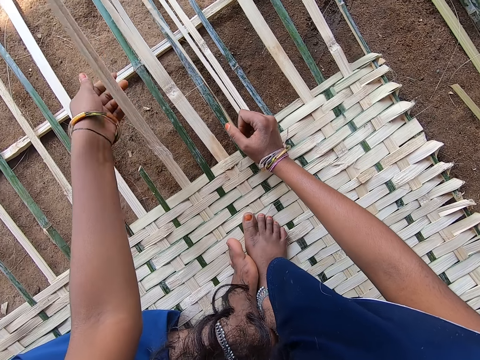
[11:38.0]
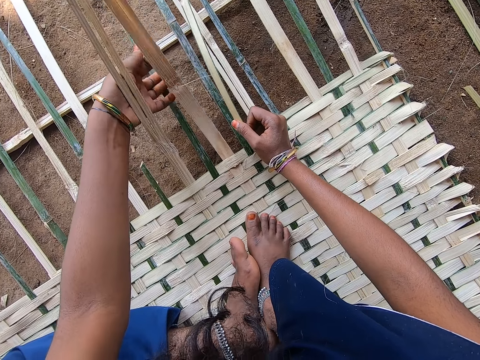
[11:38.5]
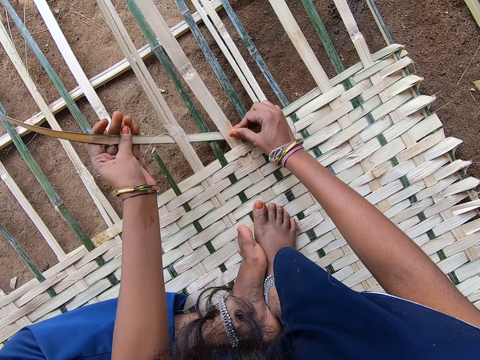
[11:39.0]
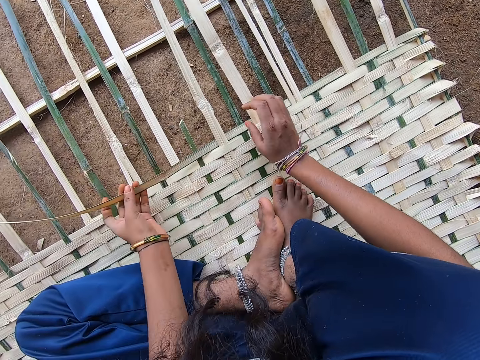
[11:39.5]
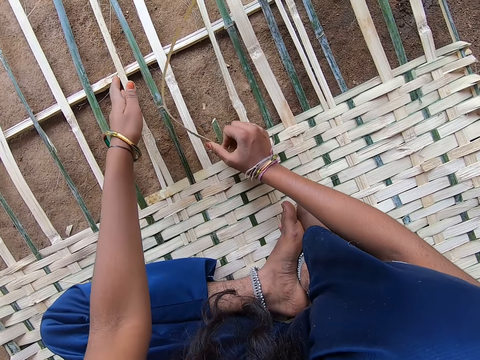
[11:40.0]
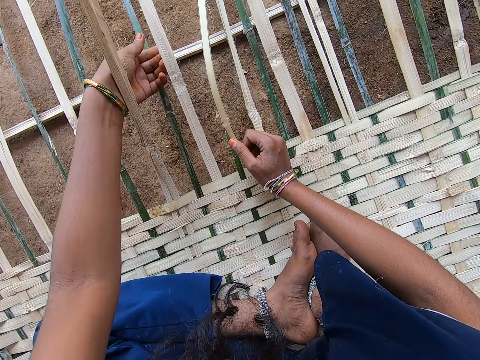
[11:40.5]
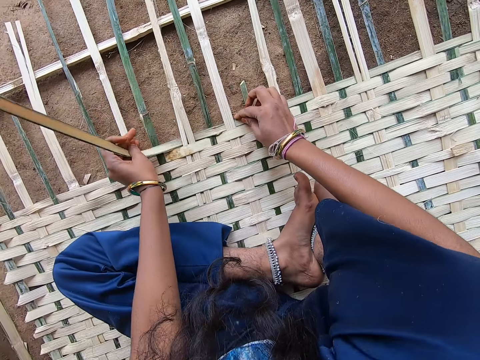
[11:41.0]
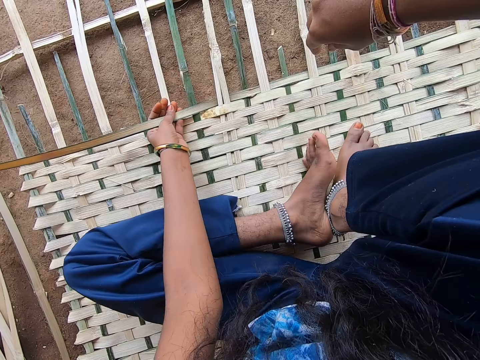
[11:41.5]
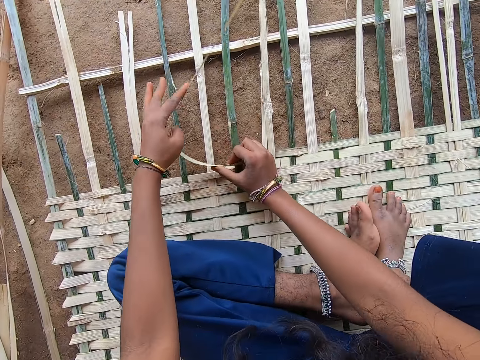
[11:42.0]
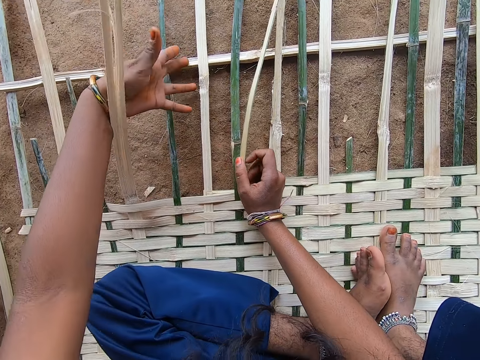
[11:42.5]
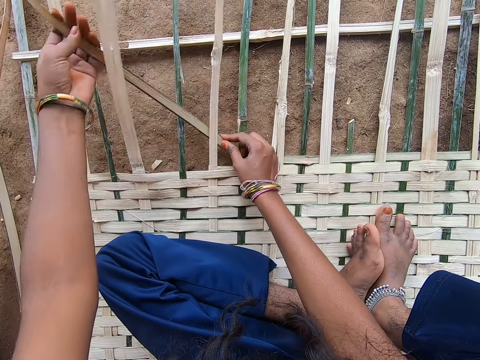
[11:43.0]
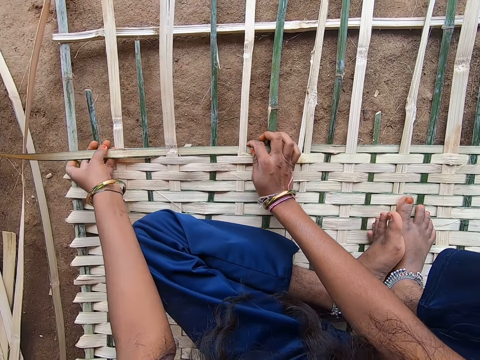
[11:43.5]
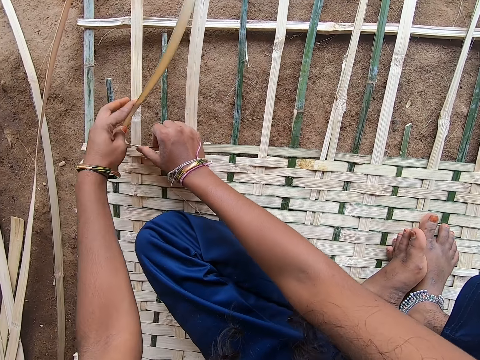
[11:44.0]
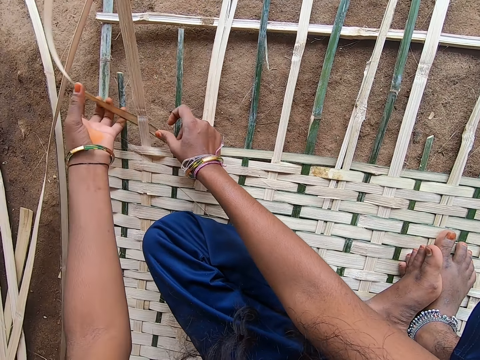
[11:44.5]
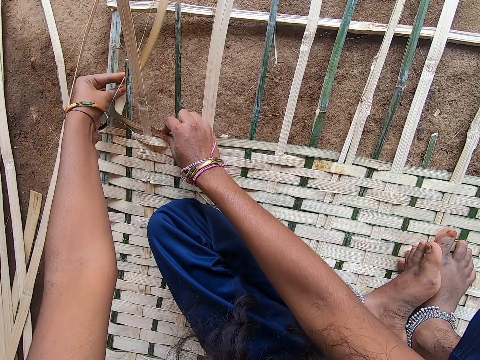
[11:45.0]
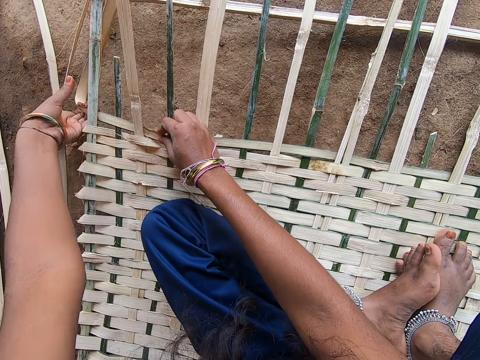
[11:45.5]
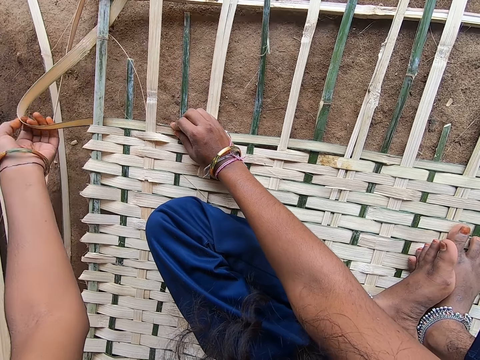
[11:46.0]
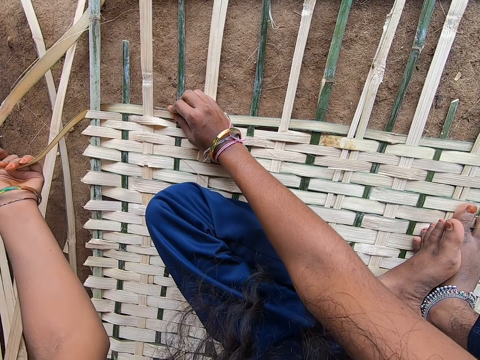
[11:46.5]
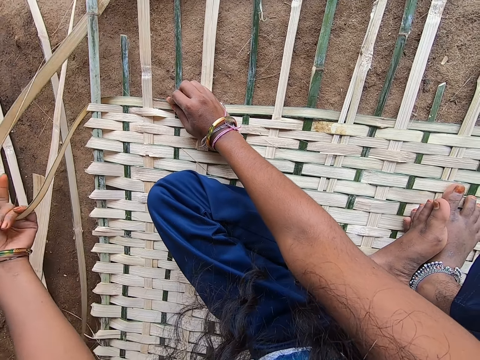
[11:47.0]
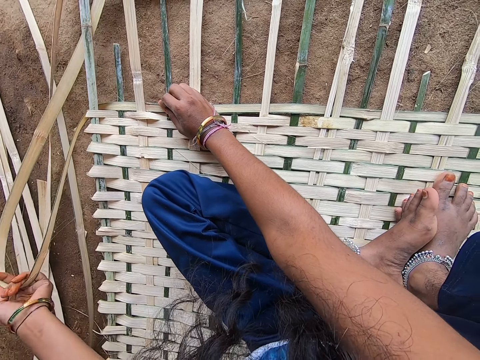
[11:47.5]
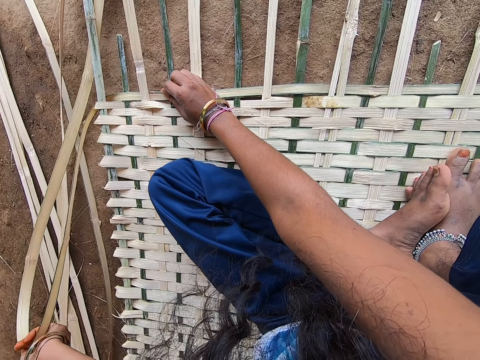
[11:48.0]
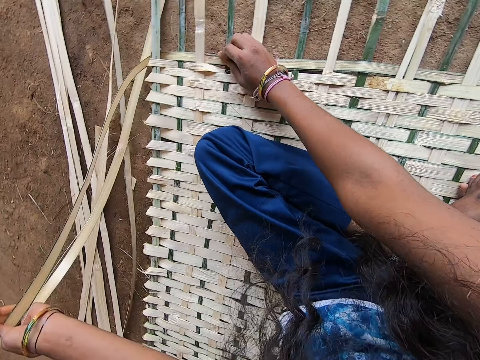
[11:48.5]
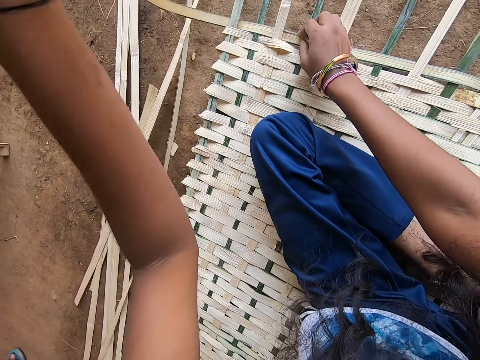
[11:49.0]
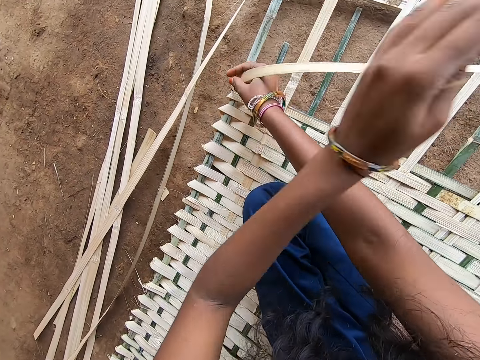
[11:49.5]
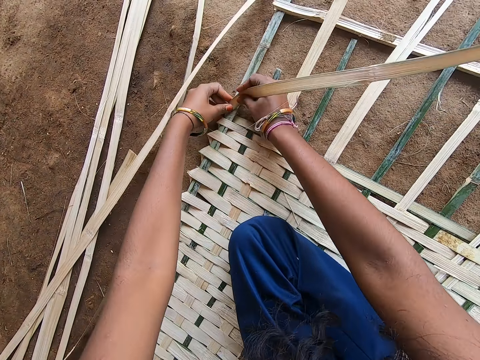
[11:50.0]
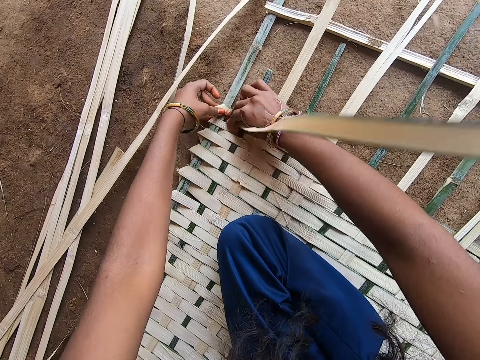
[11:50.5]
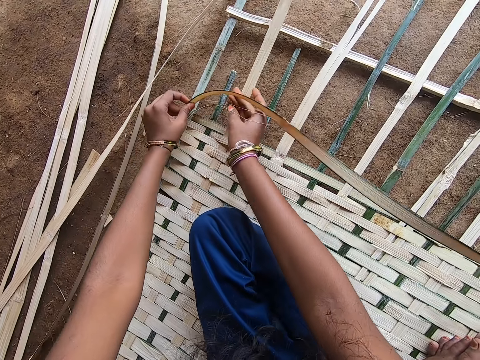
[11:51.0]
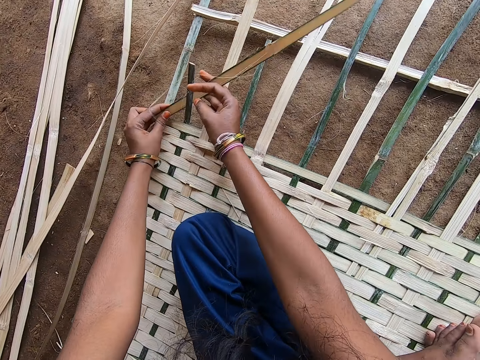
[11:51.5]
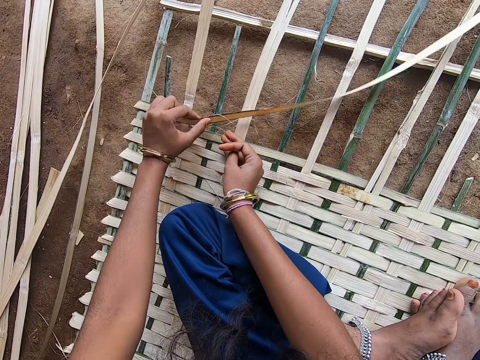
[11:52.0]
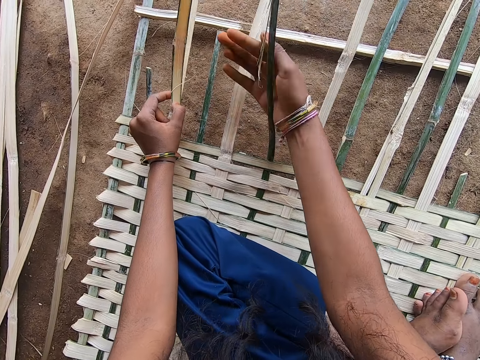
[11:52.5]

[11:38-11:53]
The camera wearer weaves the mat. They lift the palm leaf.

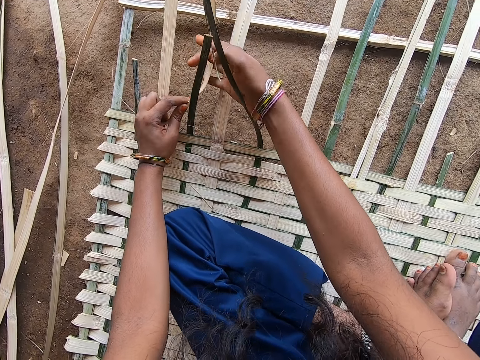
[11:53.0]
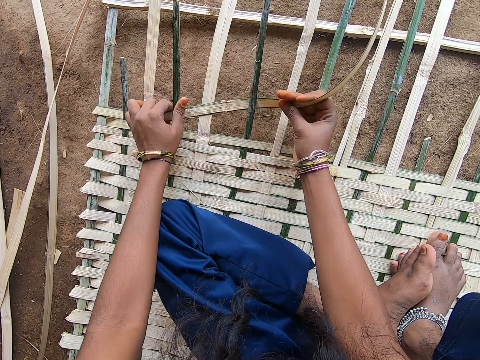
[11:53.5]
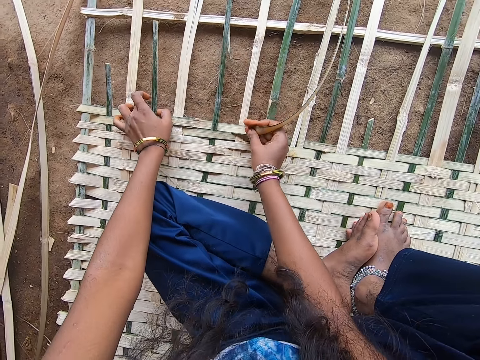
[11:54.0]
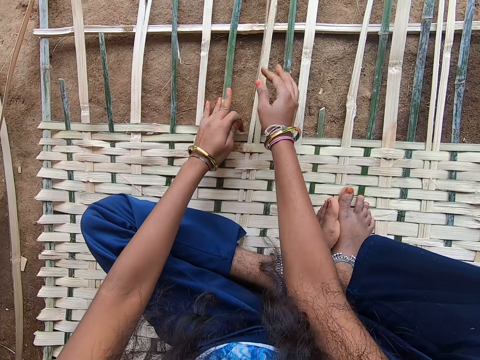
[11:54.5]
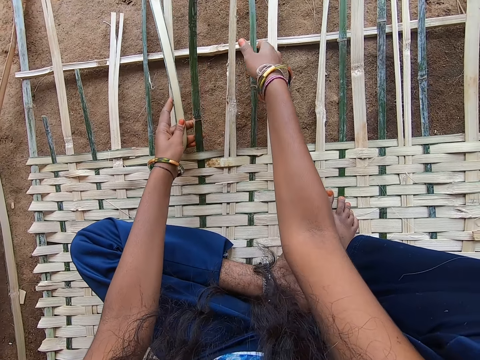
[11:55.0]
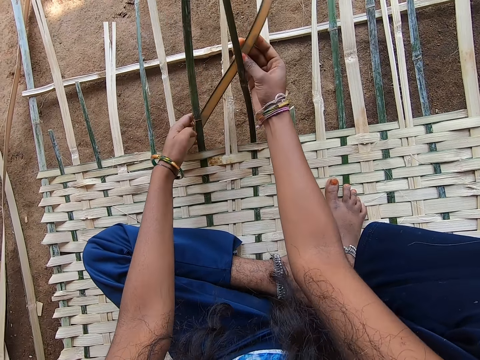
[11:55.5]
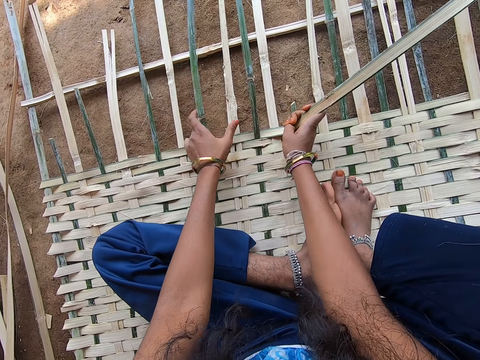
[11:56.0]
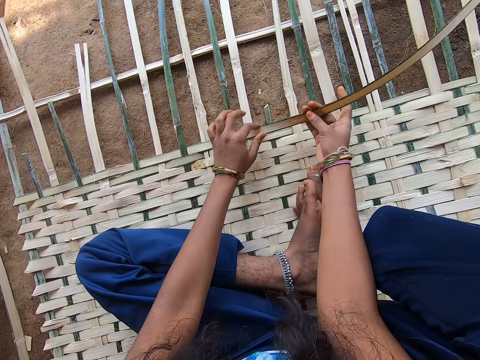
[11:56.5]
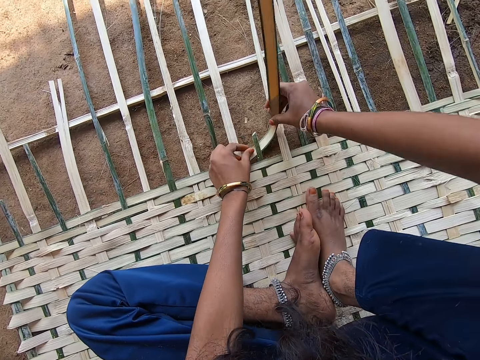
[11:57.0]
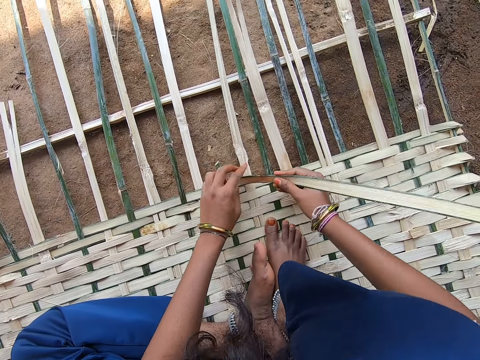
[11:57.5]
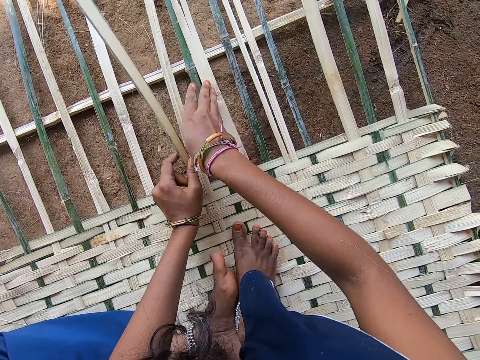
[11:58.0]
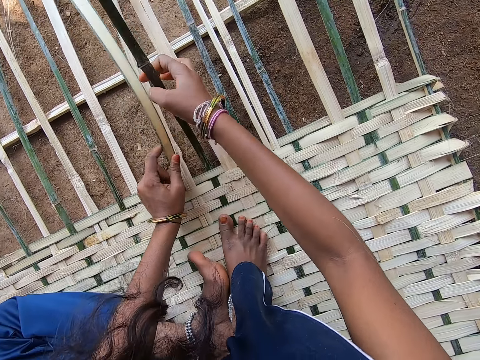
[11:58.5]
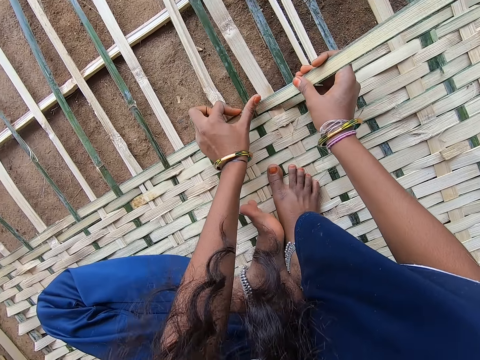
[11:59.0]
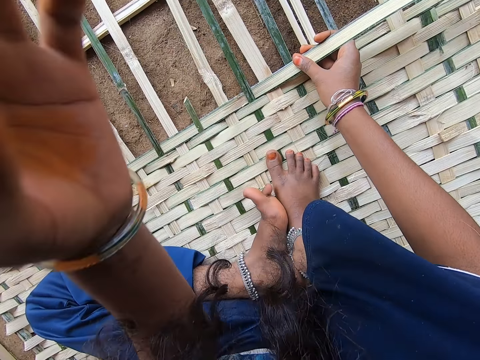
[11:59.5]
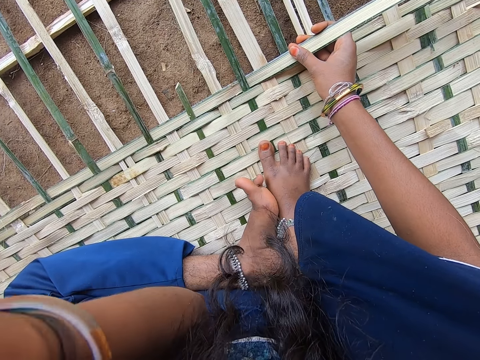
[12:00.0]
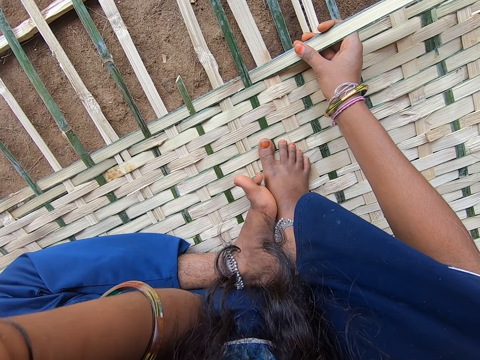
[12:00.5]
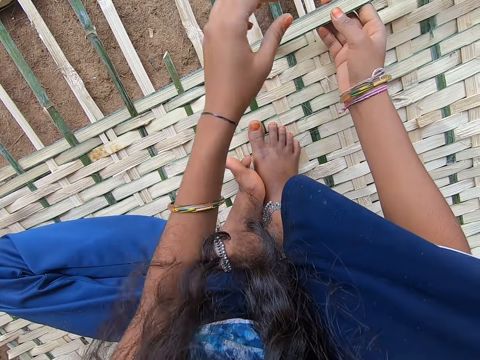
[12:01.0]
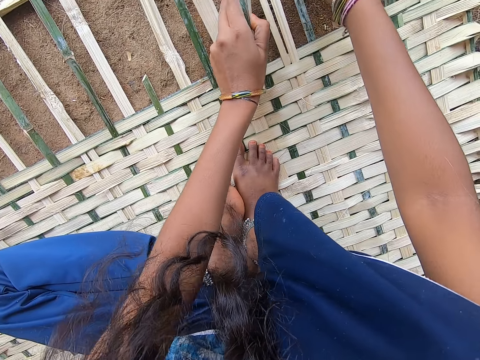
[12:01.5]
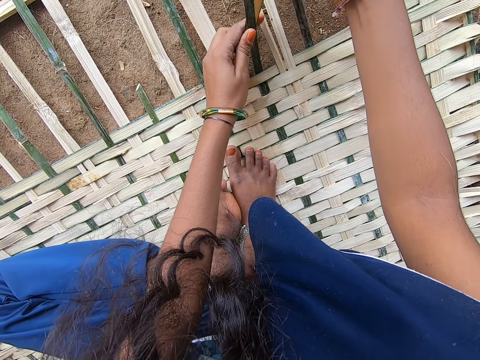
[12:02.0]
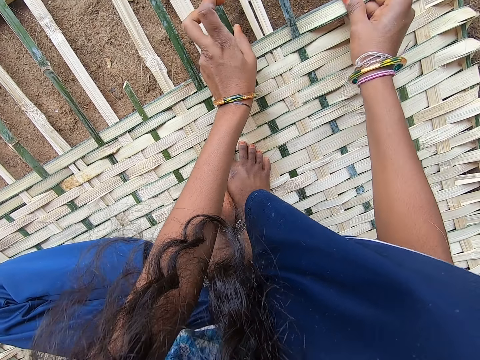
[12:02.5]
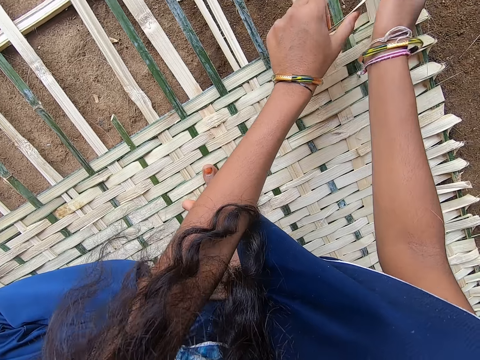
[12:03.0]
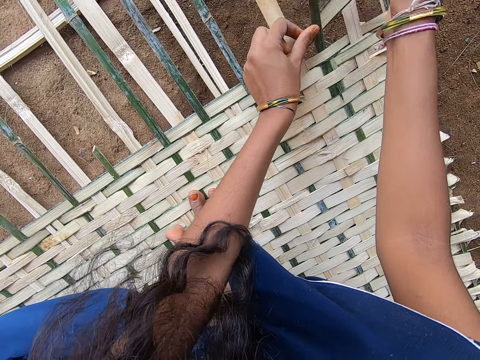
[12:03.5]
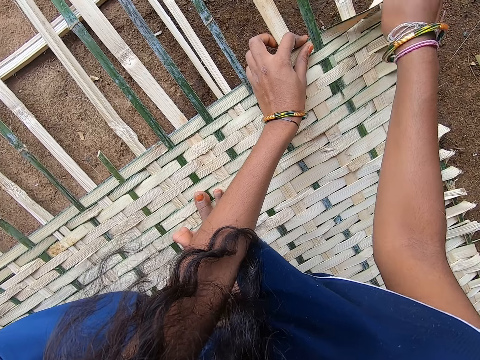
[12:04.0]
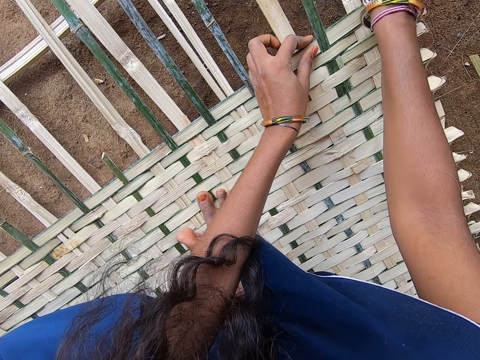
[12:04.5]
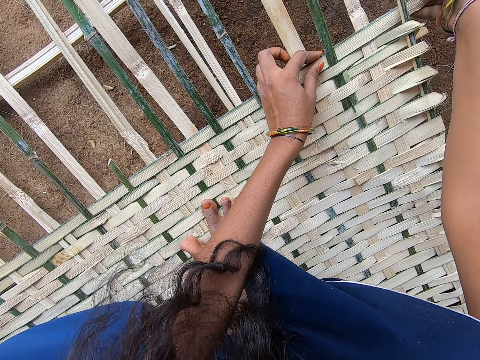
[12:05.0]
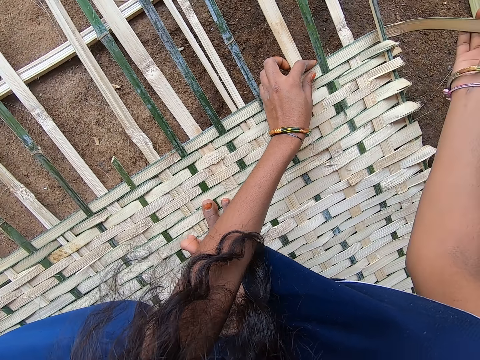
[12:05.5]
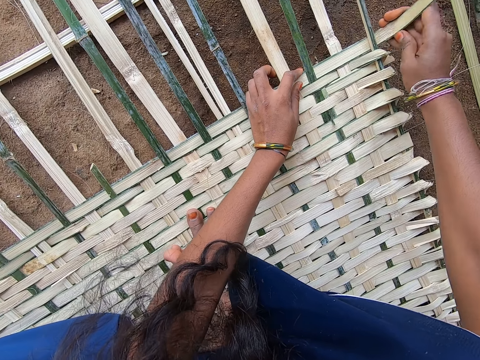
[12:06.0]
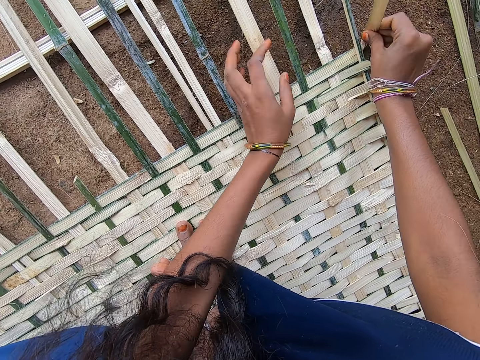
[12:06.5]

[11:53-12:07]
The camera wearer raises her left hand.
